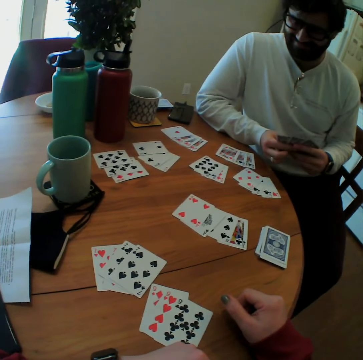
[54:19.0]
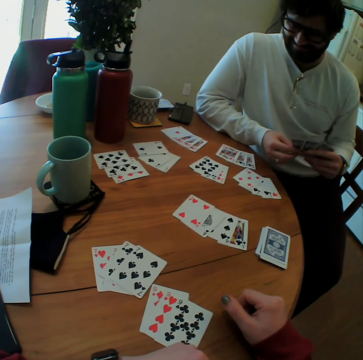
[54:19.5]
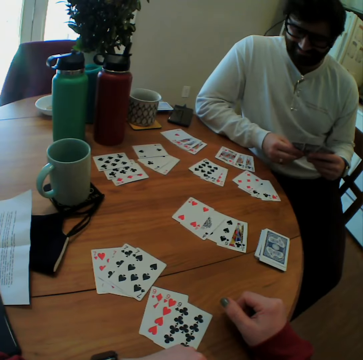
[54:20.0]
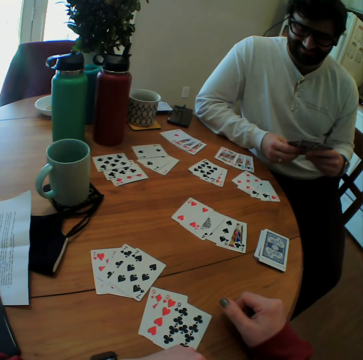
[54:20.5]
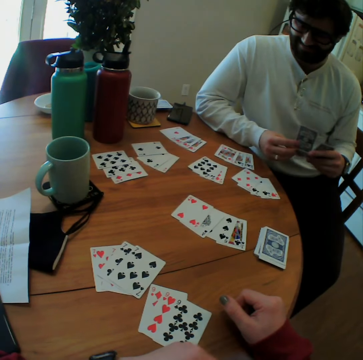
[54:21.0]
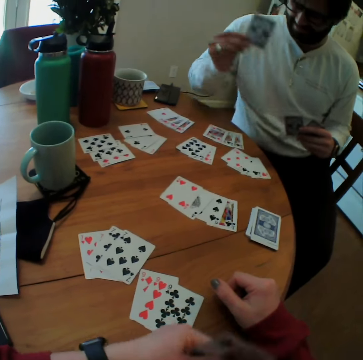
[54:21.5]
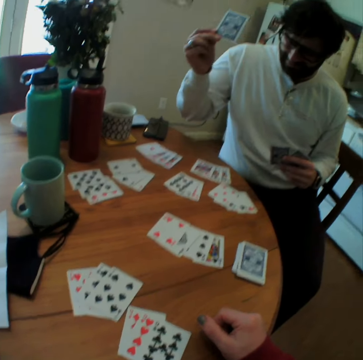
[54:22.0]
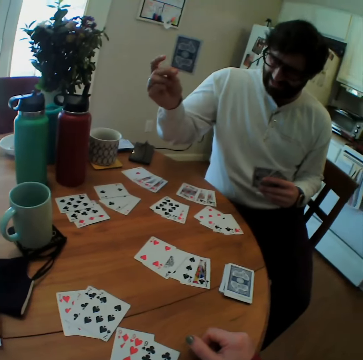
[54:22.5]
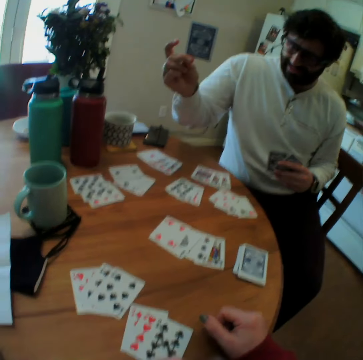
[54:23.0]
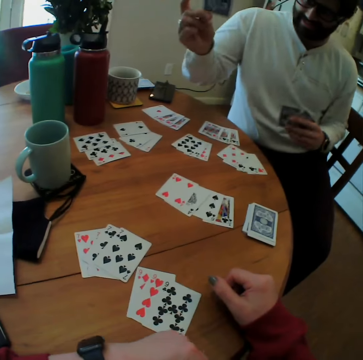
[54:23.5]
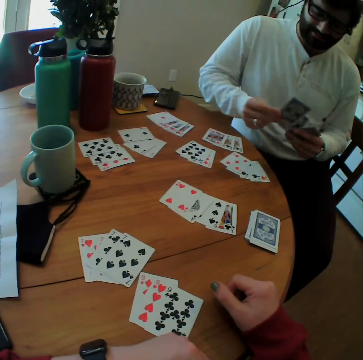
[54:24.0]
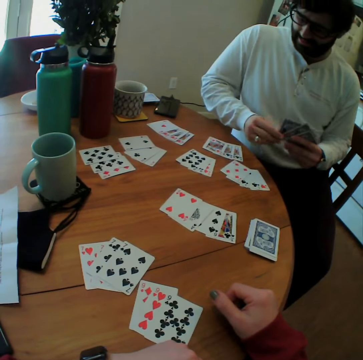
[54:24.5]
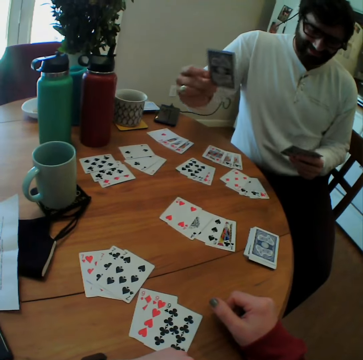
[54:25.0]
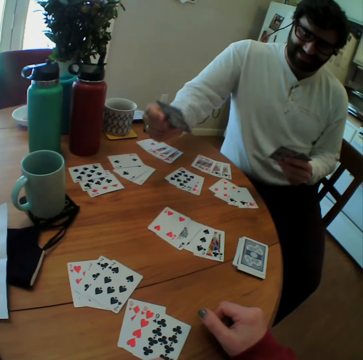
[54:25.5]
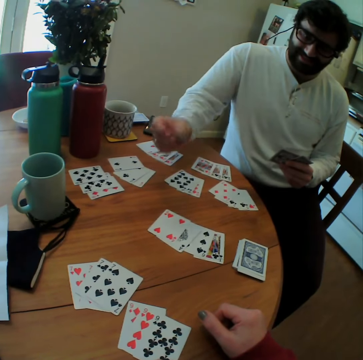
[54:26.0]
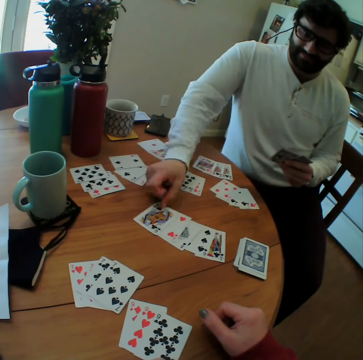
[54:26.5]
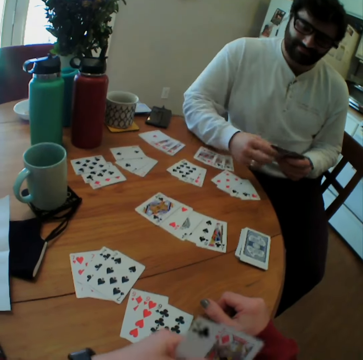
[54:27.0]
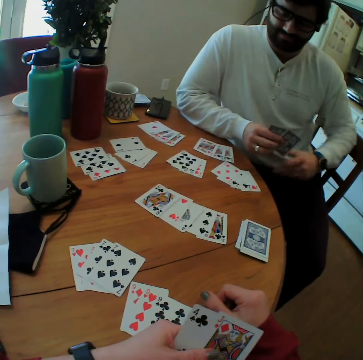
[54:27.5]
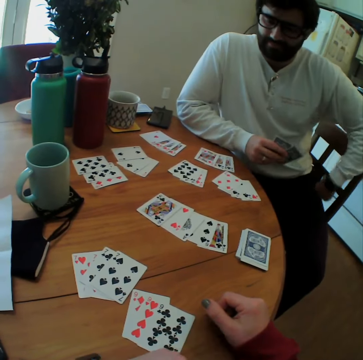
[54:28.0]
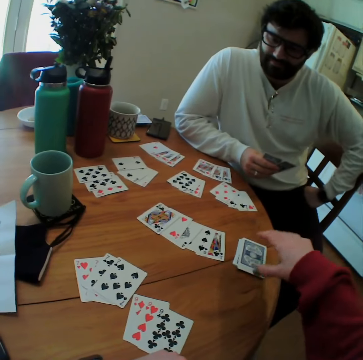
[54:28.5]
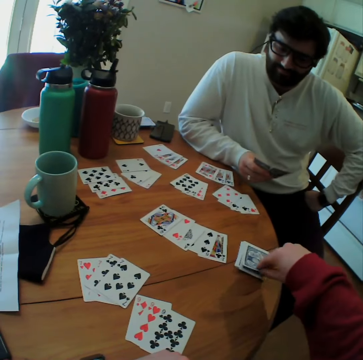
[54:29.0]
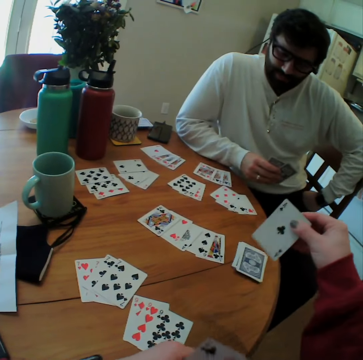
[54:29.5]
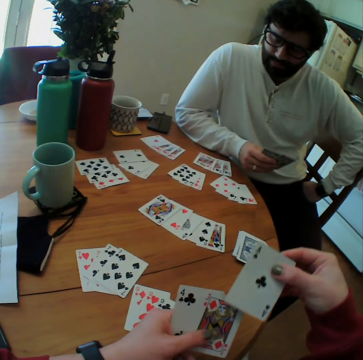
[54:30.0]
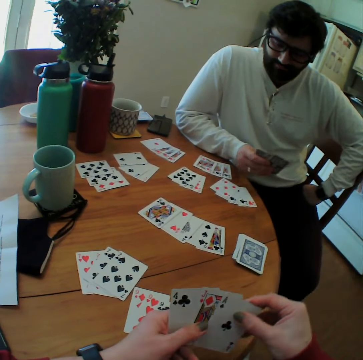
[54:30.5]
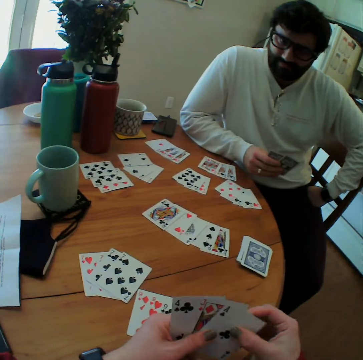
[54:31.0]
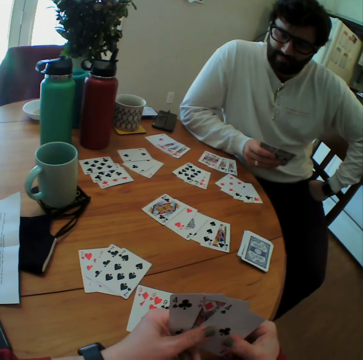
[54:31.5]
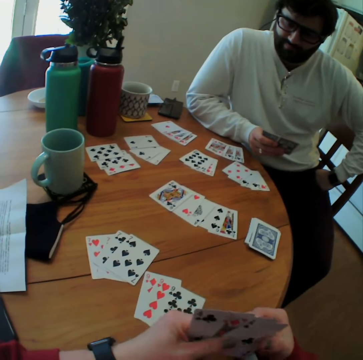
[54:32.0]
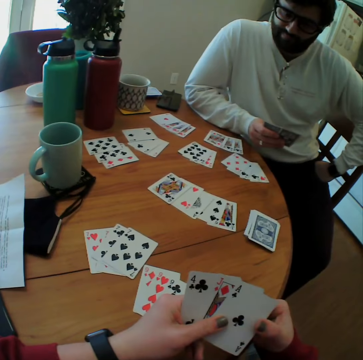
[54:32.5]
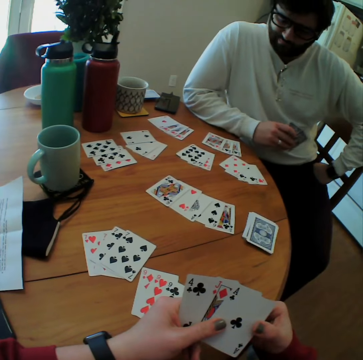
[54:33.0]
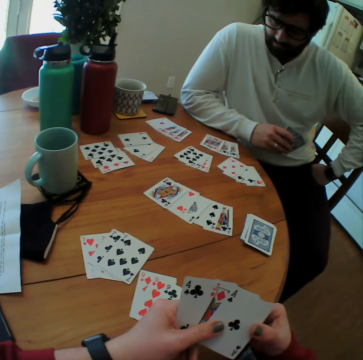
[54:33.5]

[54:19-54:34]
The camera wearer picks the cards on the table.

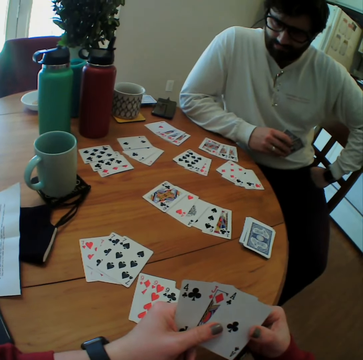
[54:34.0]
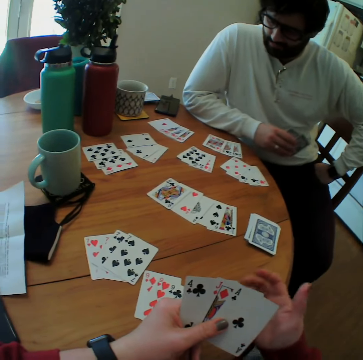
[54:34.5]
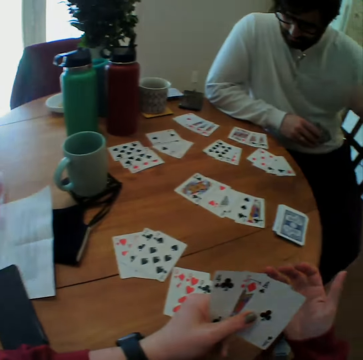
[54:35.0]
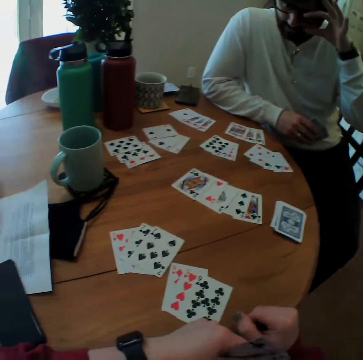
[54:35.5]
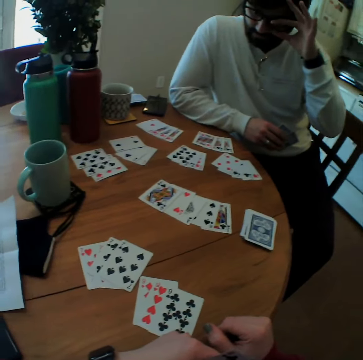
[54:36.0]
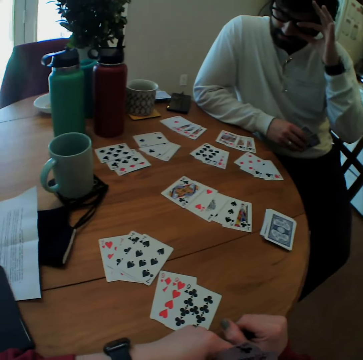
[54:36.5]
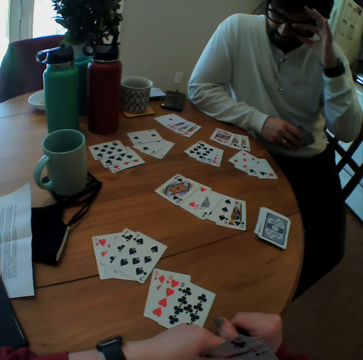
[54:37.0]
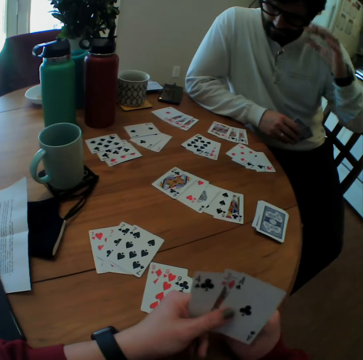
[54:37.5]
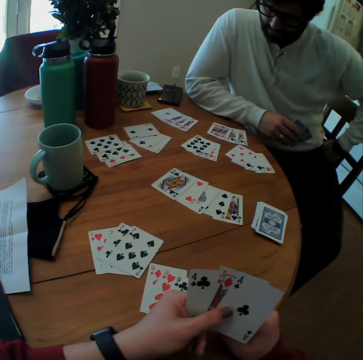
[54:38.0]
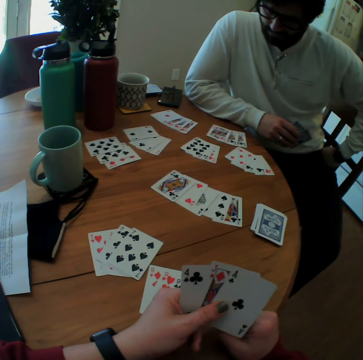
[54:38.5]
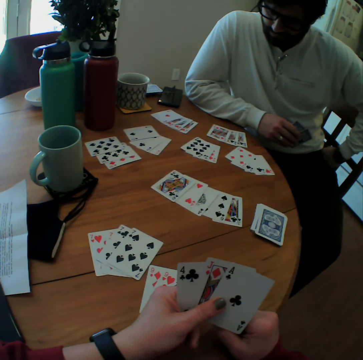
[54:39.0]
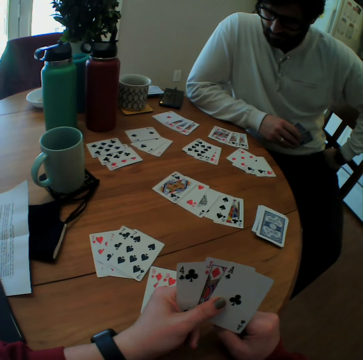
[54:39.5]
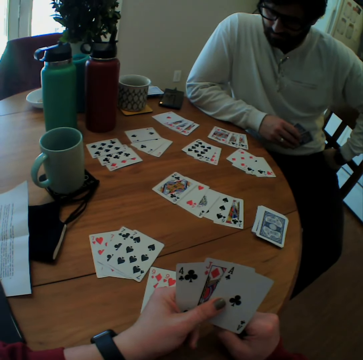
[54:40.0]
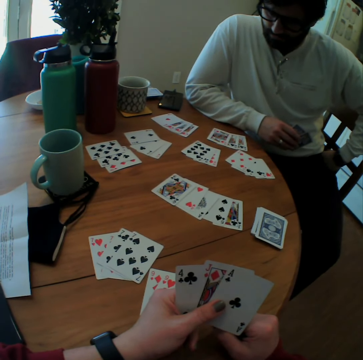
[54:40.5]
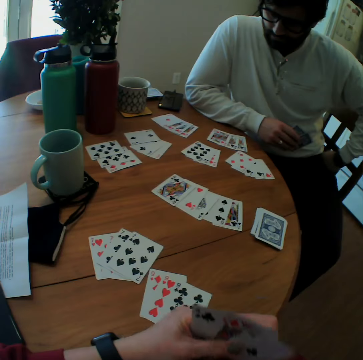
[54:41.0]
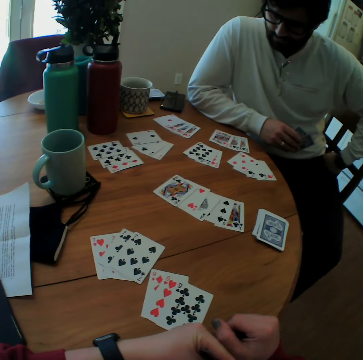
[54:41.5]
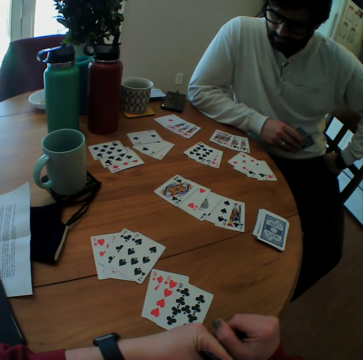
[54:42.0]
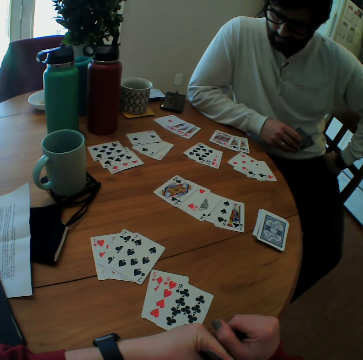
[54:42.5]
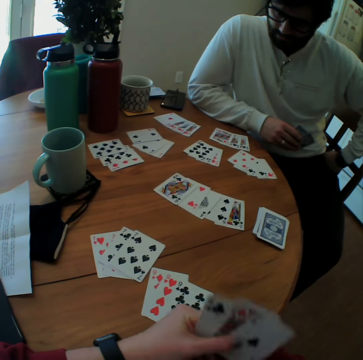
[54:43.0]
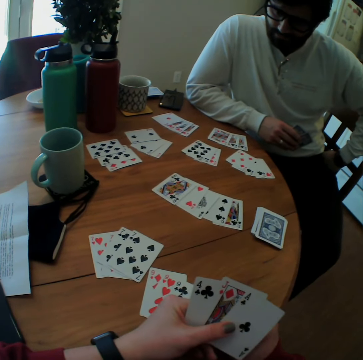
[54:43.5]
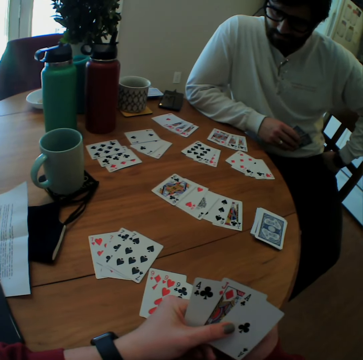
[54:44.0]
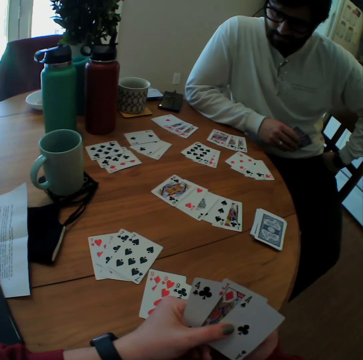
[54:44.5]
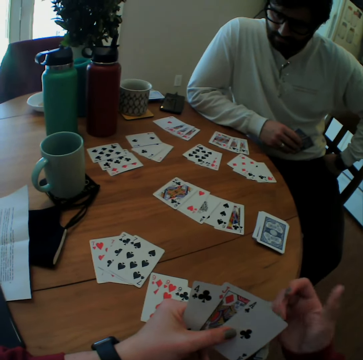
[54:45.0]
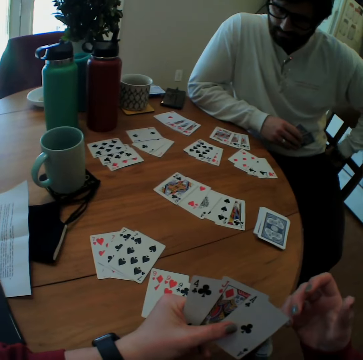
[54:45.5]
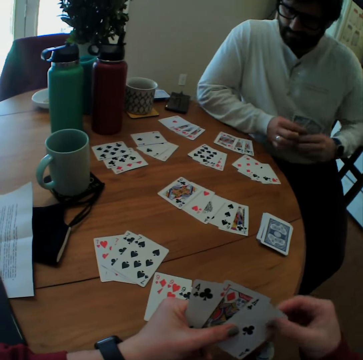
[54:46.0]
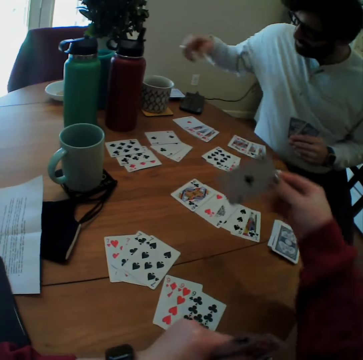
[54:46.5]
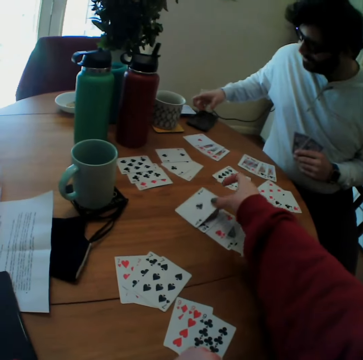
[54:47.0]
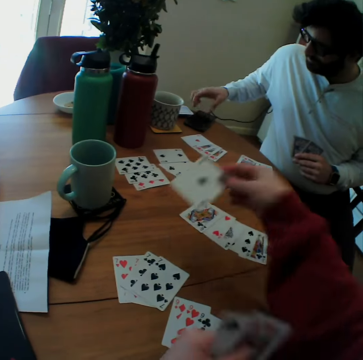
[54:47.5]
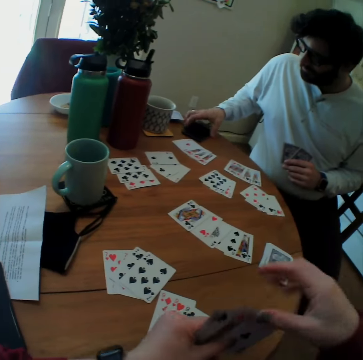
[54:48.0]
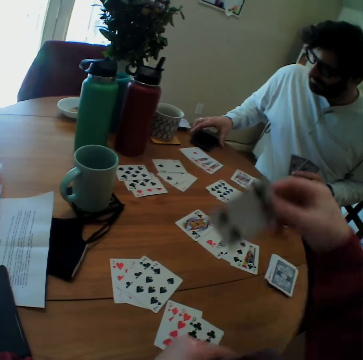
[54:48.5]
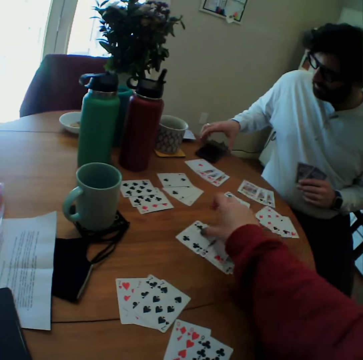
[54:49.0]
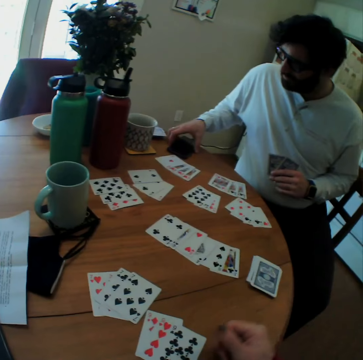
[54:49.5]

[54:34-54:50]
The camera wearer checks the cards. They put the card on the table.

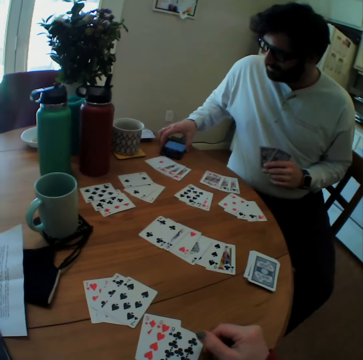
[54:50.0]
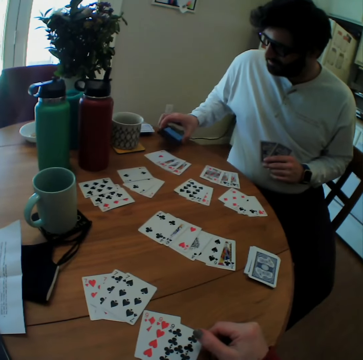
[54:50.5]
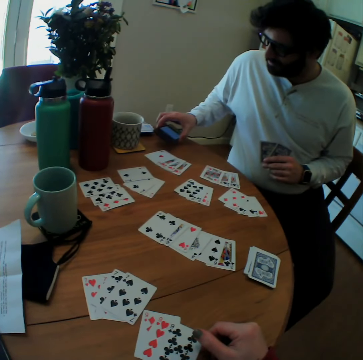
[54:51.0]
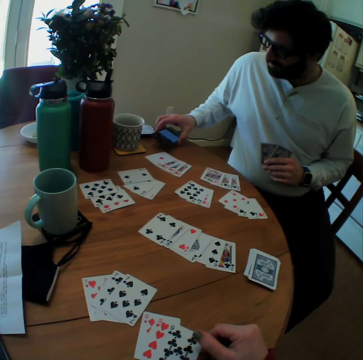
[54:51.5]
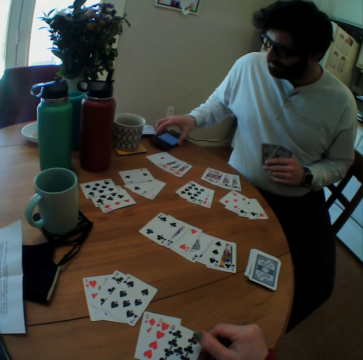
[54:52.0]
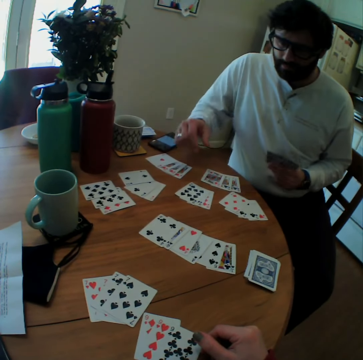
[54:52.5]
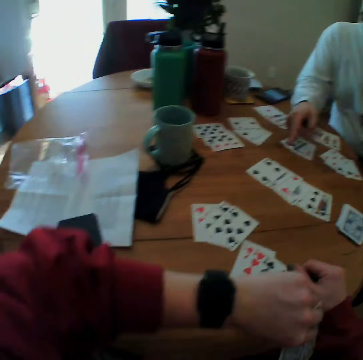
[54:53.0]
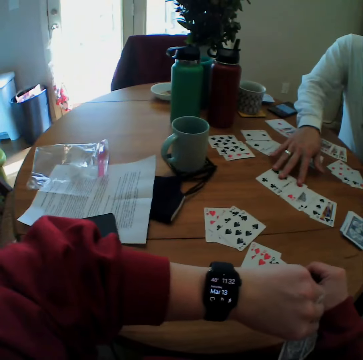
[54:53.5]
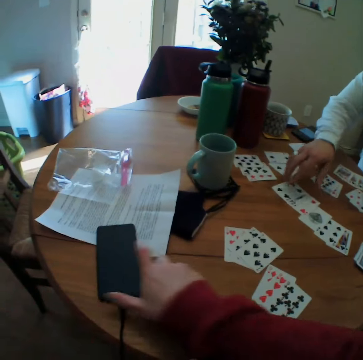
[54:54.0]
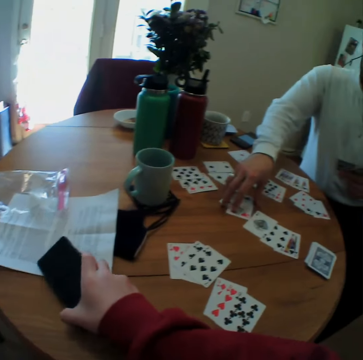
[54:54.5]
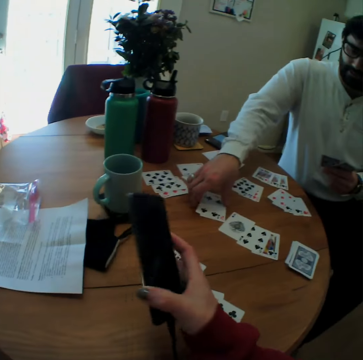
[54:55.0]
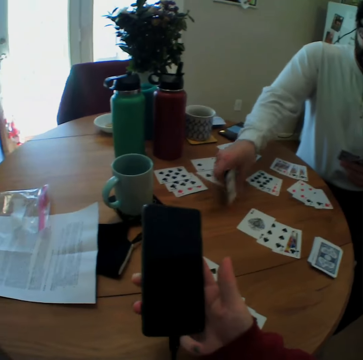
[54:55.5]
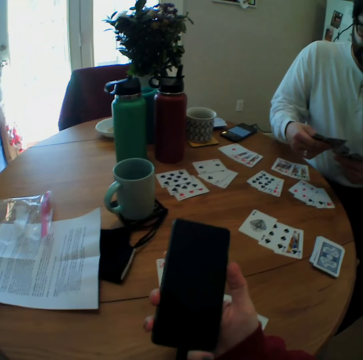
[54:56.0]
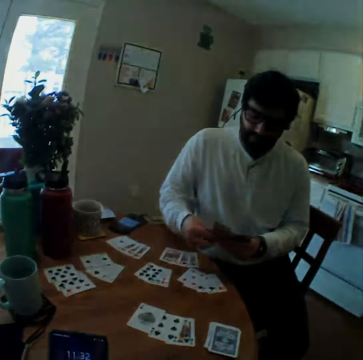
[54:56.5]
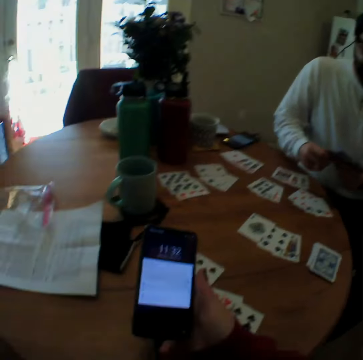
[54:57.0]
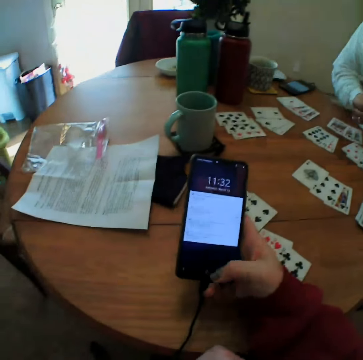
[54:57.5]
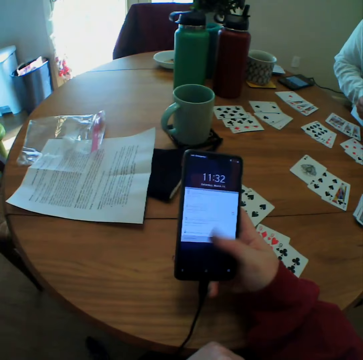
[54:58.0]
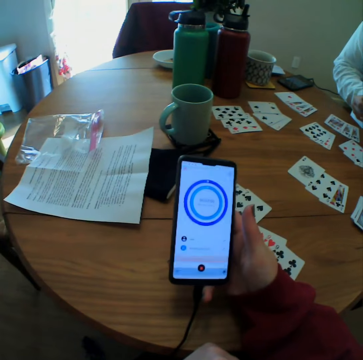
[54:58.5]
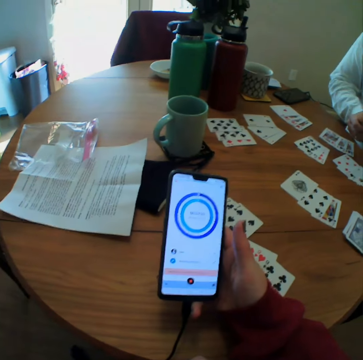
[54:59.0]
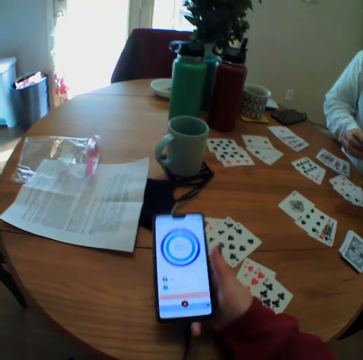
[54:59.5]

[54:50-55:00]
A man looks at the phone. The camera wearer checks the hand watch. They pick the phone on the table. The man picks the card. The camera wearer checks the phone. They operate the phone.
